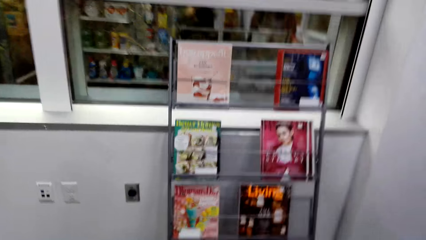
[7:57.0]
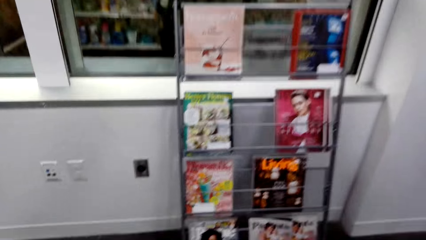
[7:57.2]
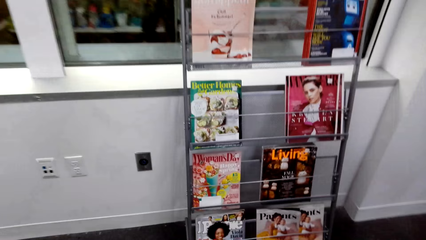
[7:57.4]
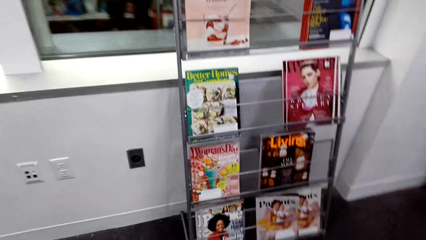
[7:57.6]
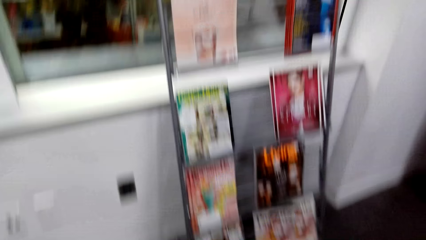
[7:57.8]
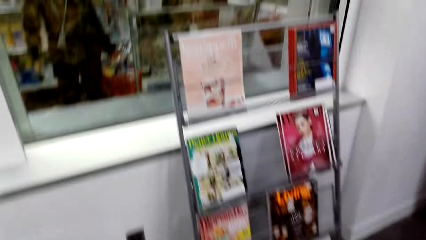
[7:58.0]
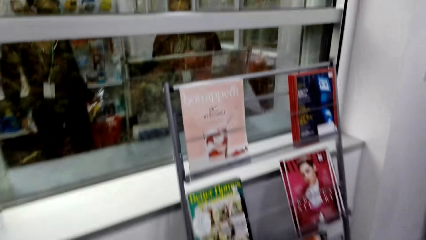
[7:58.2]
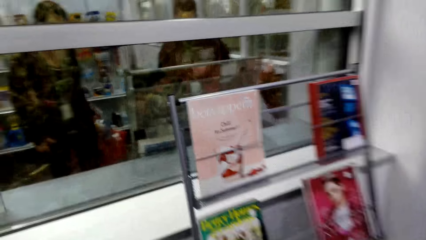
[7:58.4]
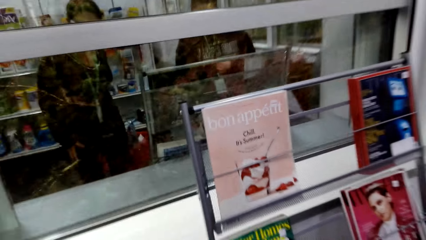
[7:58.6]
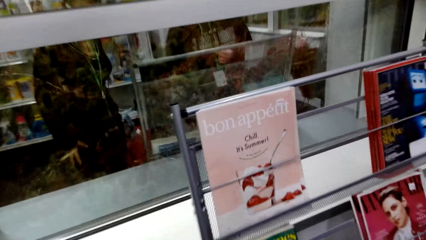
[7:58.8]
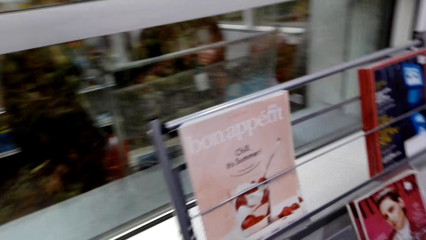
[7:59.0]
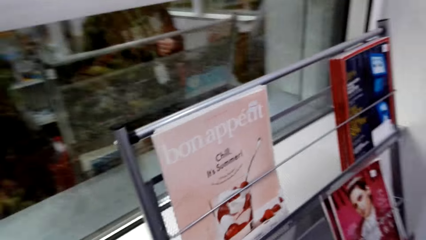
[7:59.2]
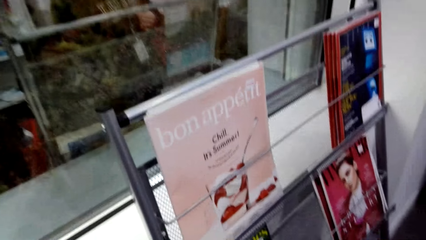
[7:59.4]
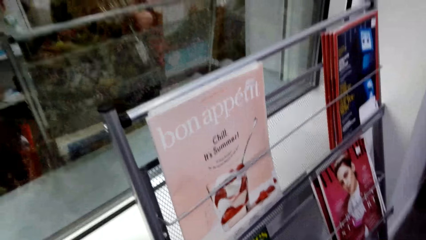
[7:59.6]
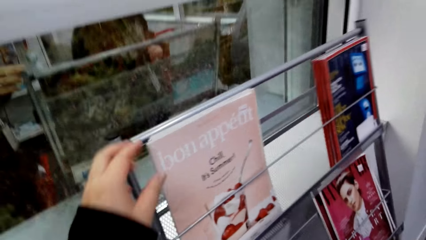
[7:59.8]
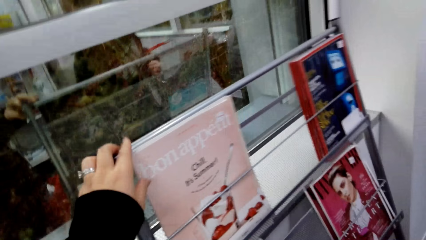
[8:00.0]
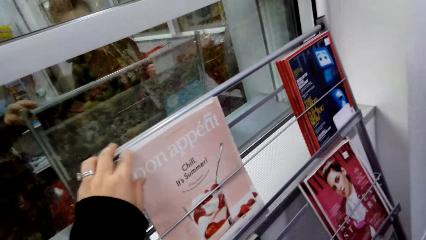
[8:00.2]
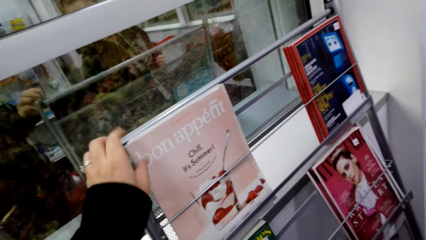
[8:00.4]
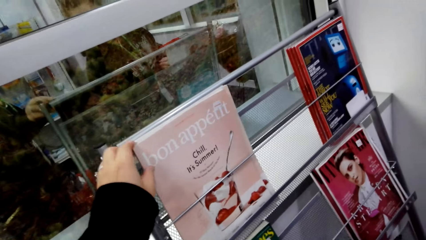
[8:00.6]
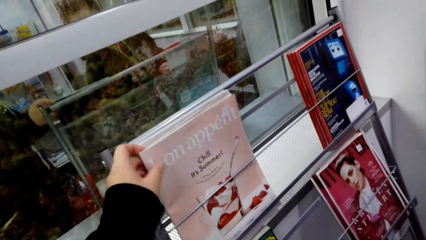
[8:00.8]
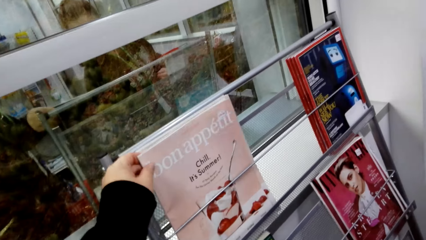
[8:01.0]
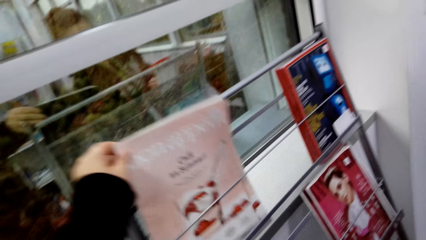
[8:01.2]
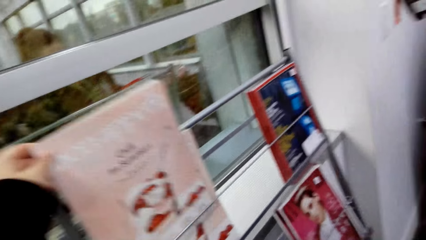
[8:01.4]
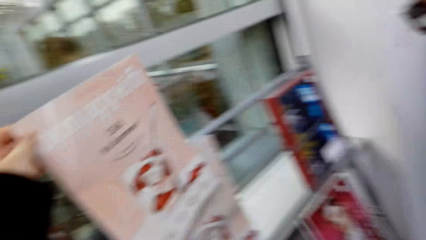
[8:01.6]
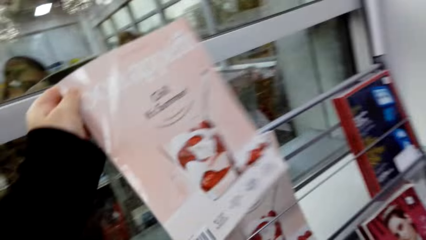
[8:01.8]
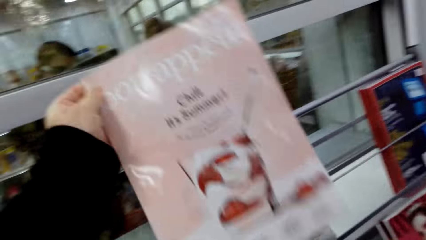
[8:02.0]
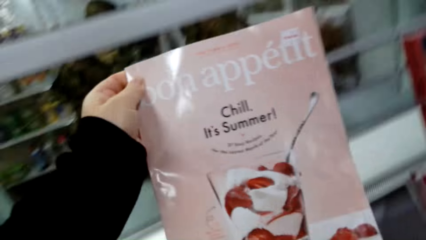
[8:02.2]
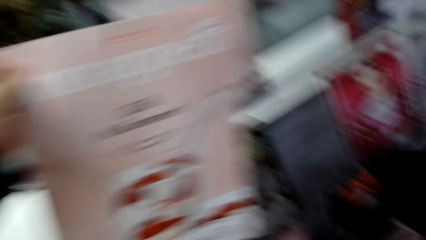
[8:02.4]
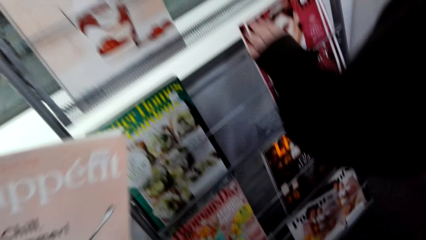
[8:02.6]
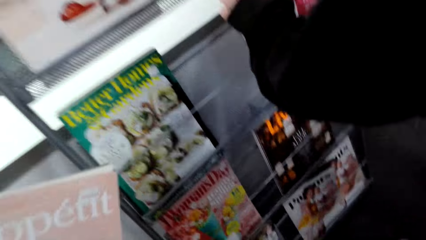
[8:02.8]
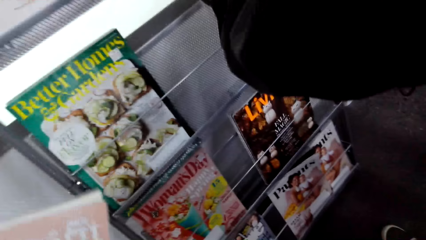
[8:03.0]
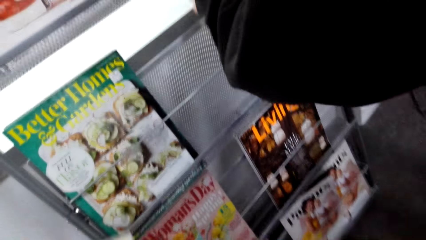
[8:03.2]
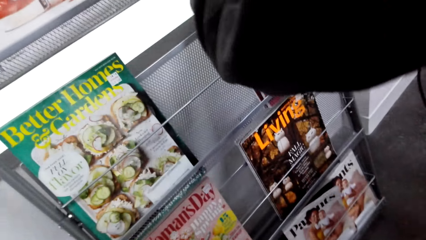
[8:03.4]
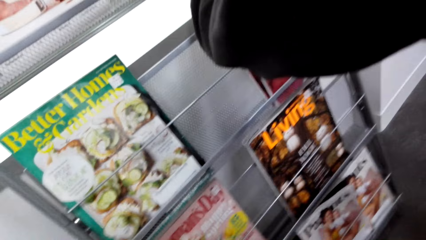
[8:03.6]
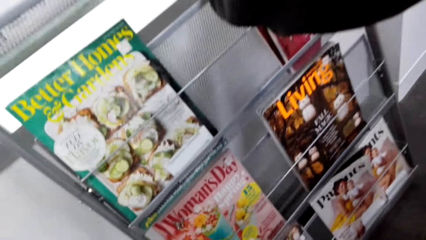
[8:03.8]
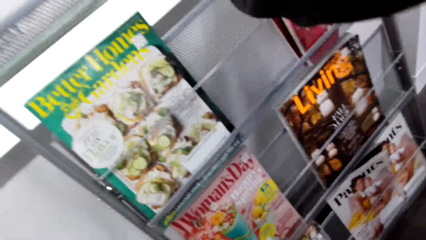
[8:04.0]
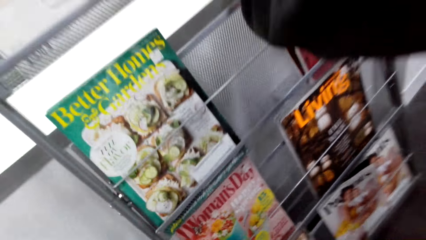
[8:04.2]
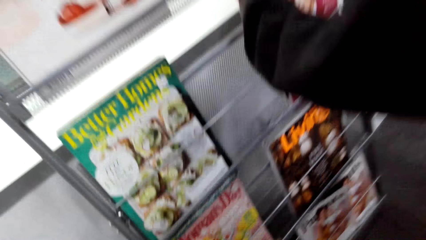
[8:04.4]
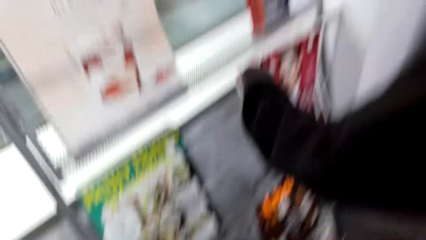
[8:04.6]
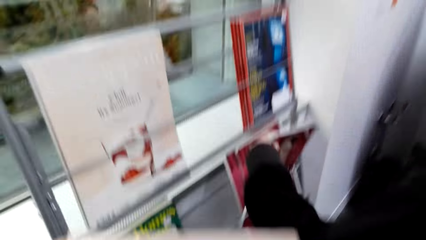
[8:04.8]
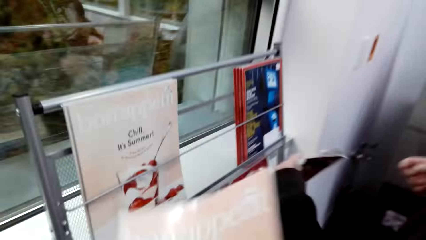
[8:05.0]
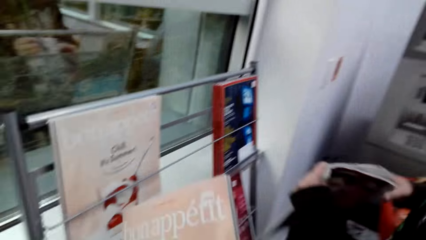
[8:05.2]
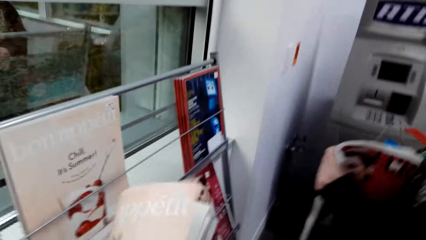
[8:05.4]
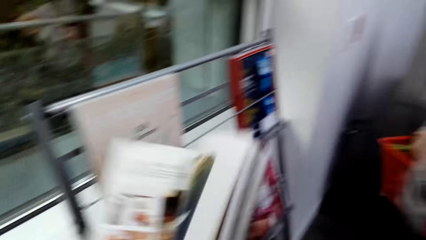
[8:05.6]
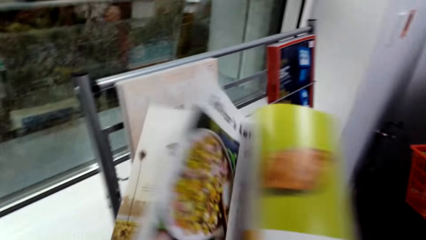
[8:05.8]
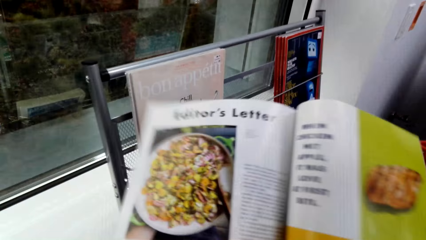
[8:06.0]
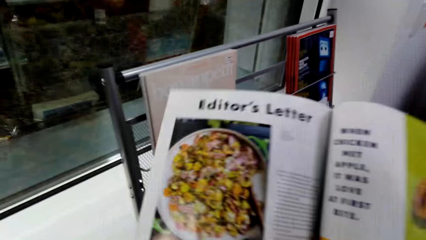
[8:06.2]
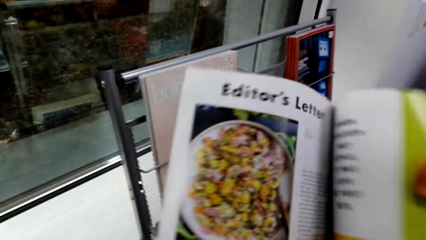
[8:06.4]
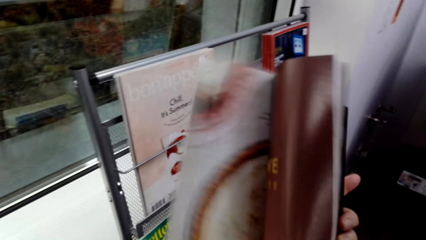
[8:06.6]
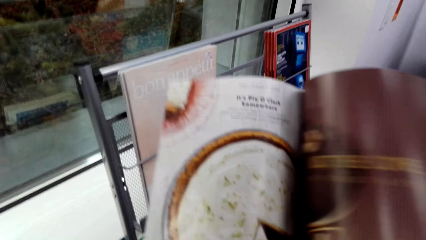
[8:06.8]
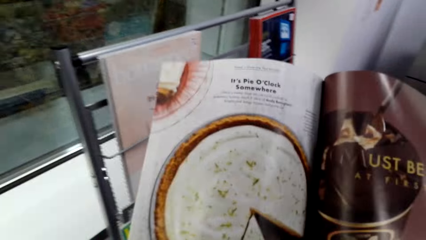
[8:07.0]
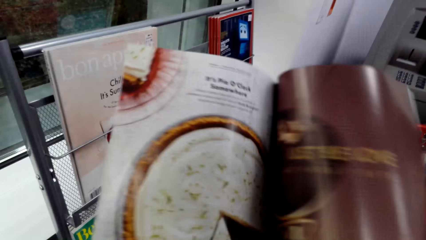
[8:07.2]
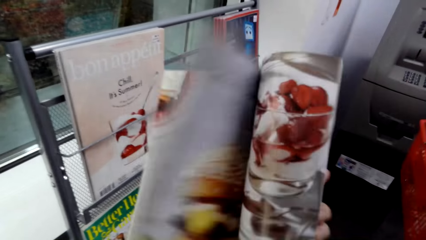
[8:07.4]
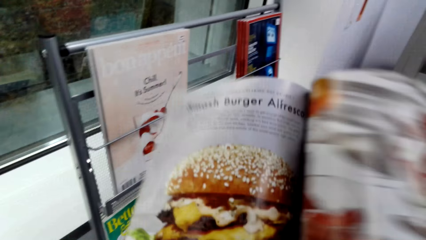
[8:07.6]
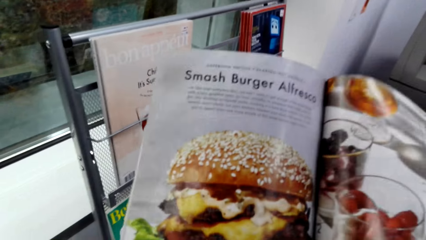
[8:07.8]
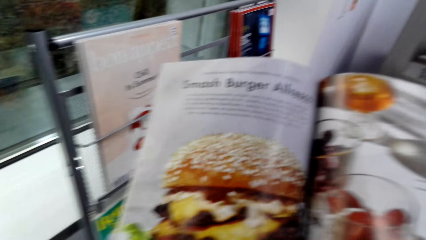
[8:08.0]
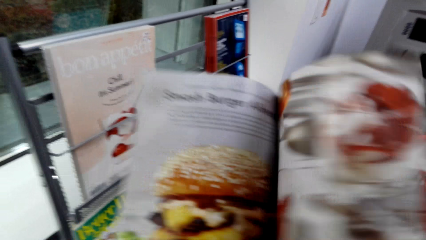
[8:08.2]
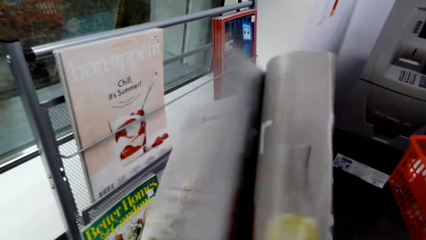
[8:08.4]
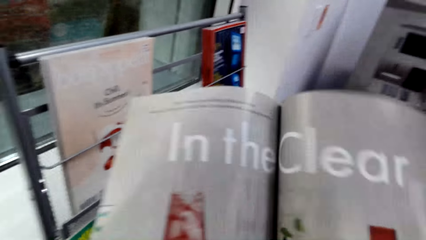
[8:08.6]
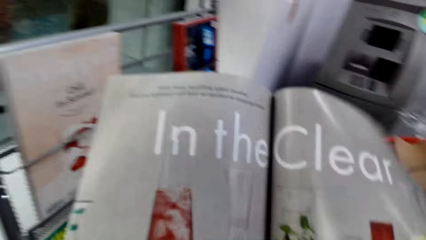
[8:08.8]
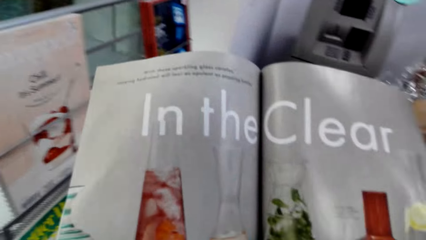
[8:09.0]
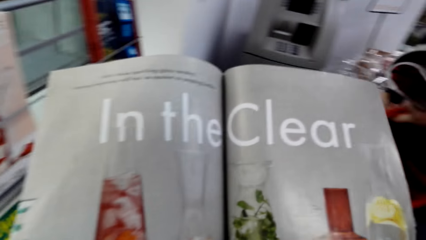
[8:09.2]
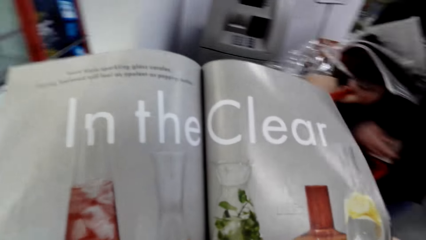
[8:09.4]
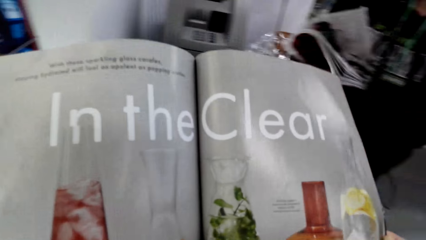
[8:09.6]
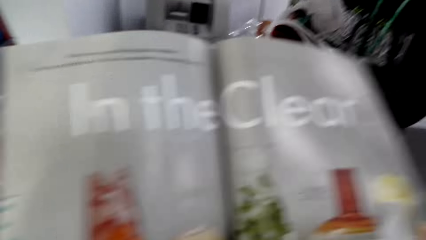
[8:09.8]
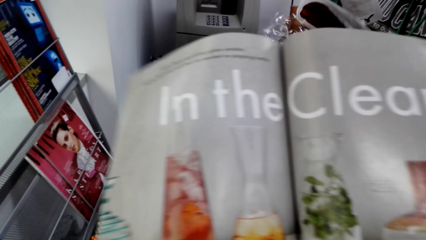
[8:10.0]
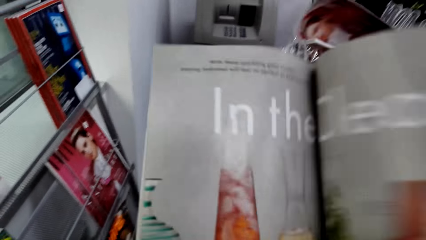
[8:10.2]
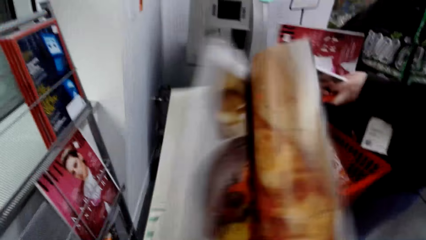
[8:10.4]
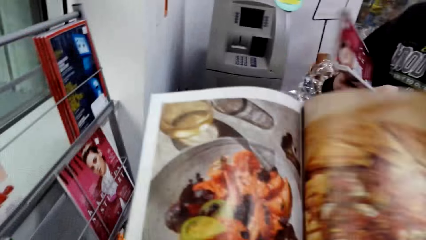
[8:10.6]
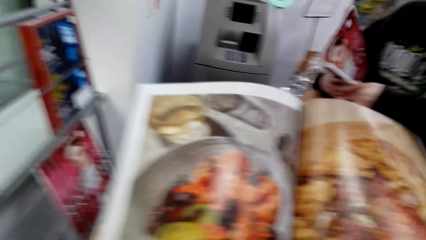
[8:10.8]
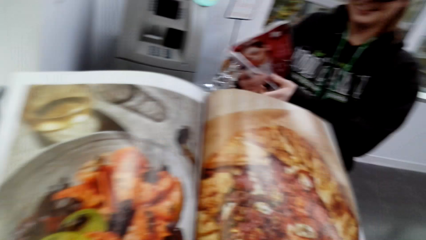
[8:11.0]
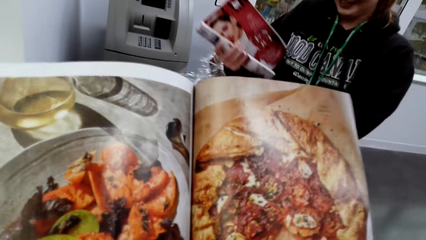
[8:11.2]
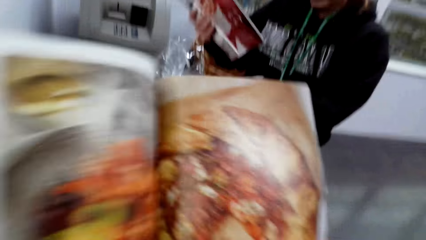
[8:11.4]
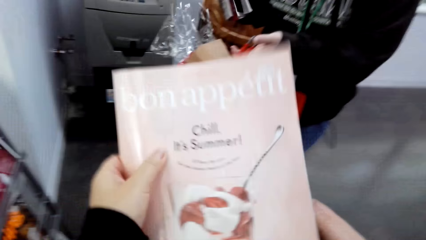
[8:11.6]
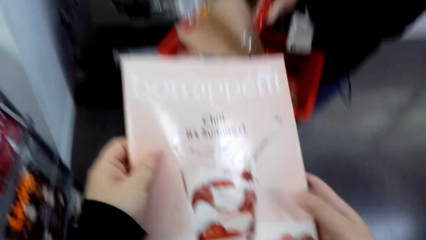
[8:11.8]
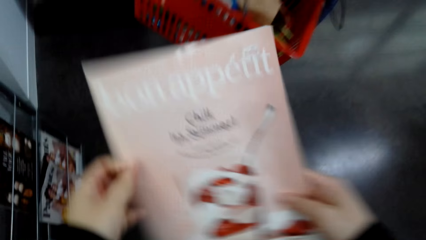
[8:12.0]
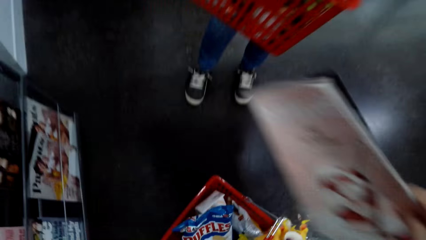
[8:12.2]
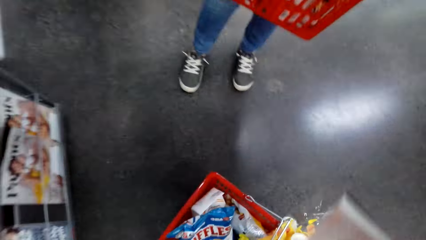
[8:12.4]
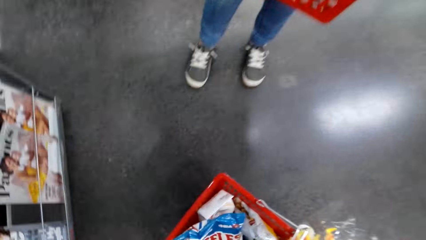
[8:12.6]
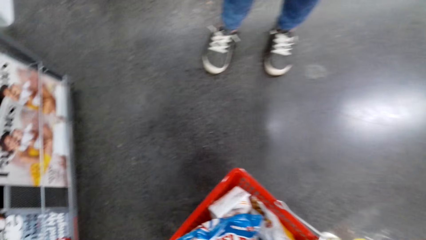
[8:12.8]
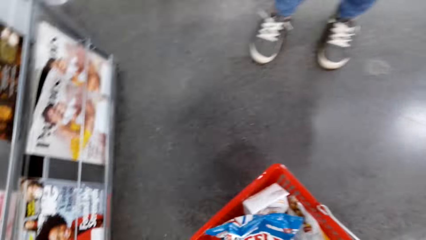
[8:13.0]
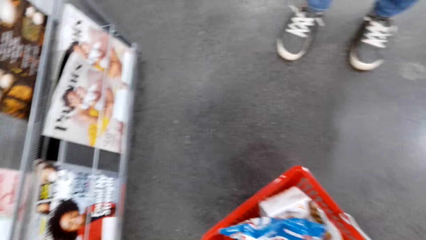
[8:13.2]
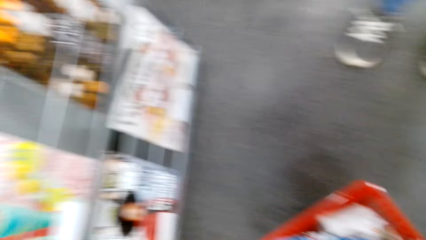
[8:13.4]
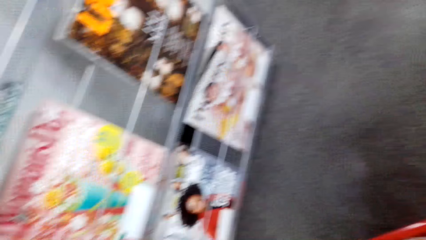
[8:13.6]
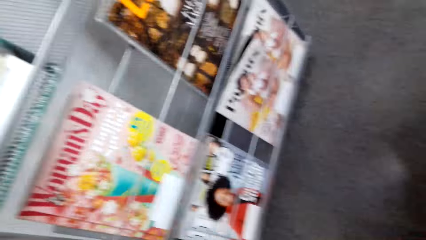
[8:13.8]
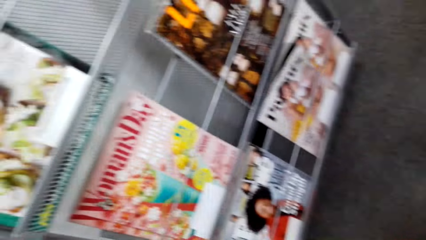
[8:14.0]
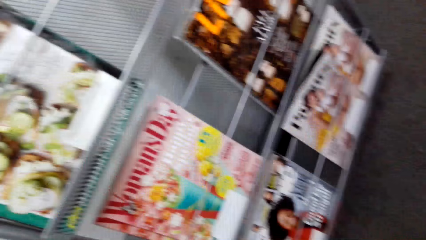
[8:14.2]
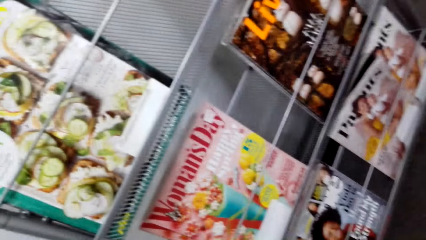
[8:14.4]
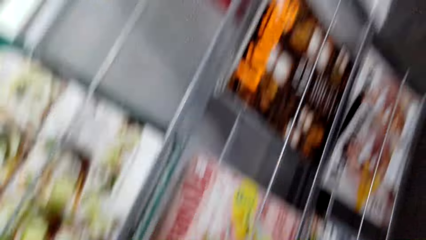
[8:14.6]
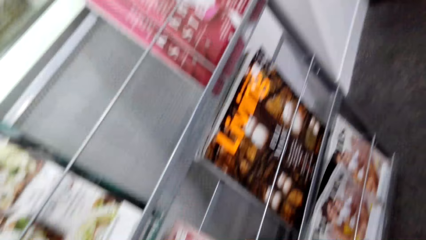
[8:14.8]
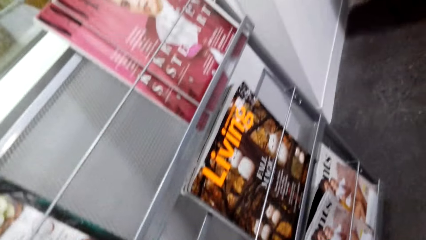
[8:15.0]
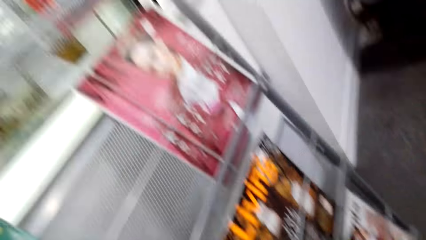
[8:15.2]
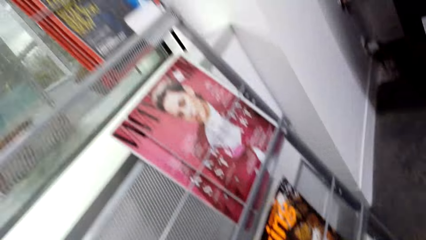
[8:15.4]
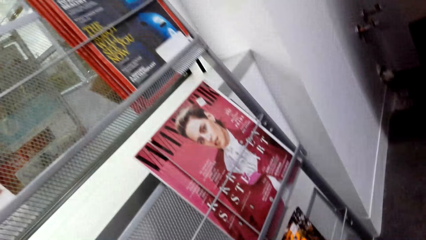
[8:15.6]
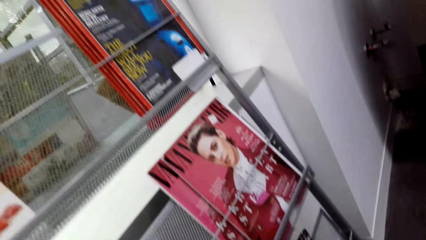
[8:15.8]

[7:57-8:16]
The camera wearer turns around. They move towards the bookshelf. They pick a magazine on a stand. A person picks a magazine on the stand. The camera wearer stares at the shelf. They open the magazine. They peruse in the magazine. They check a page in the magazine. They peruse in the magazine. They close the magazine. They put the magazine in a cart. They look around and stare at the shelf.
